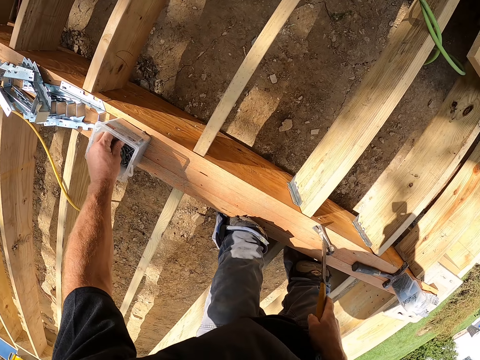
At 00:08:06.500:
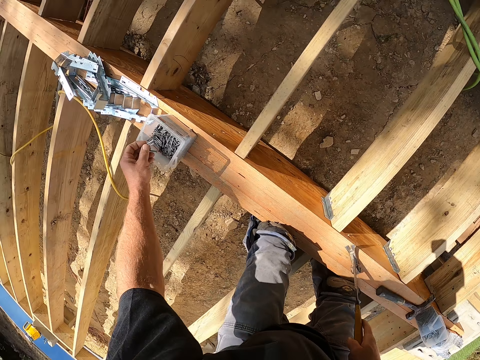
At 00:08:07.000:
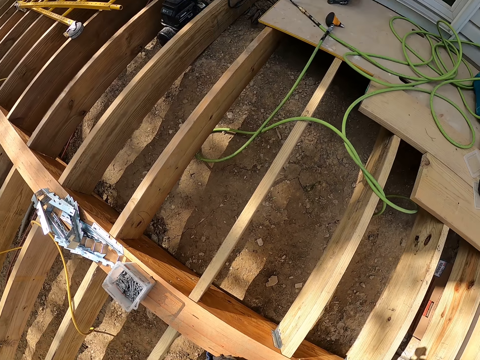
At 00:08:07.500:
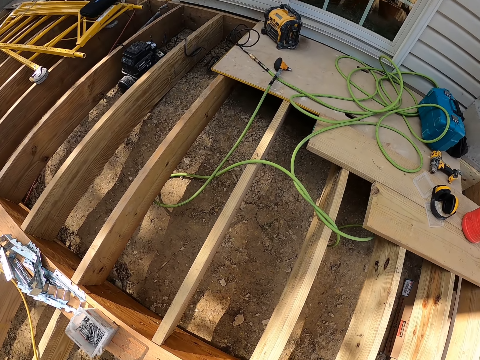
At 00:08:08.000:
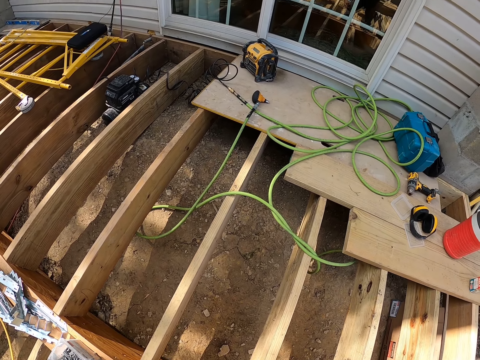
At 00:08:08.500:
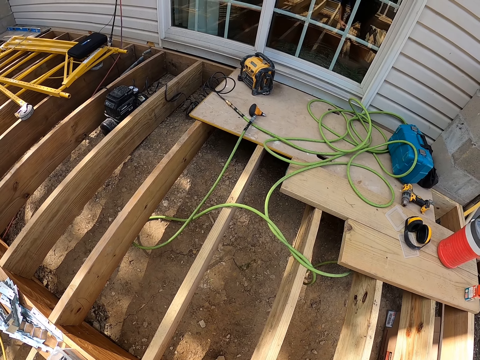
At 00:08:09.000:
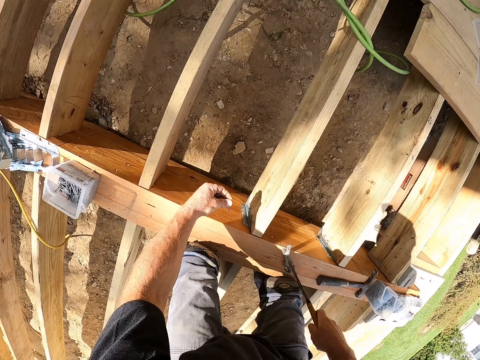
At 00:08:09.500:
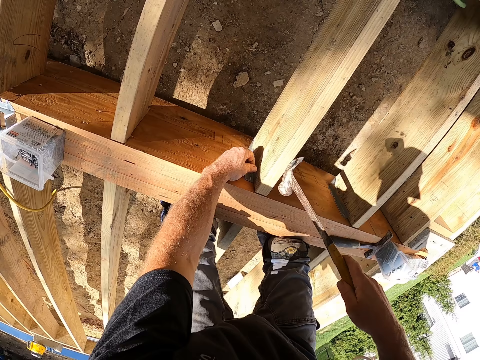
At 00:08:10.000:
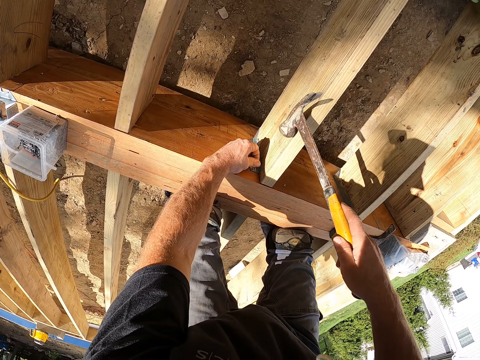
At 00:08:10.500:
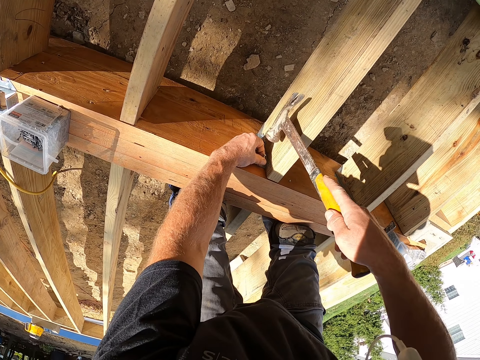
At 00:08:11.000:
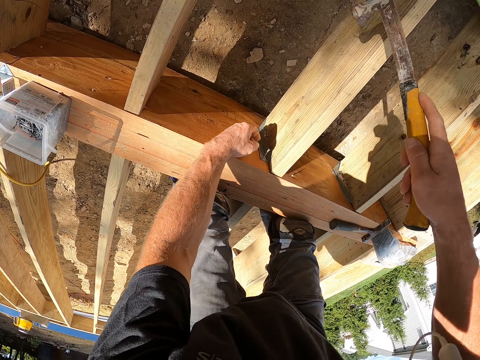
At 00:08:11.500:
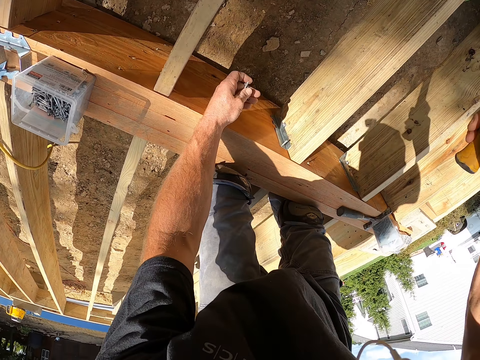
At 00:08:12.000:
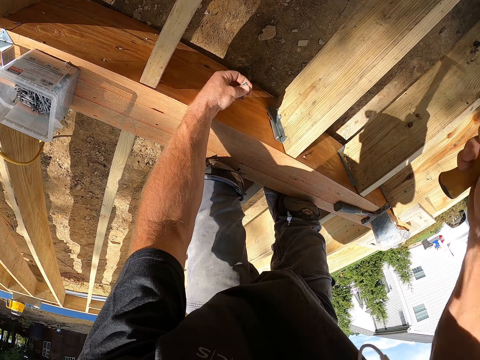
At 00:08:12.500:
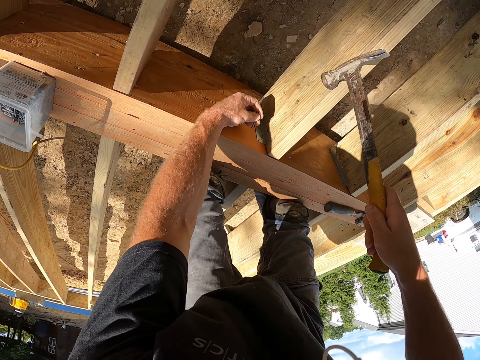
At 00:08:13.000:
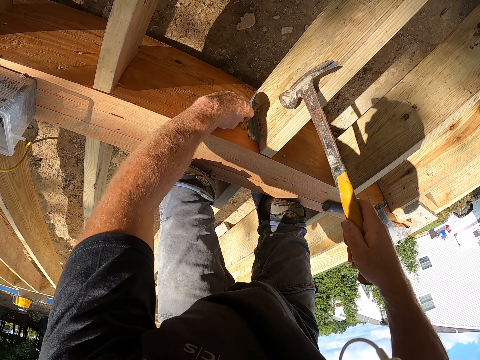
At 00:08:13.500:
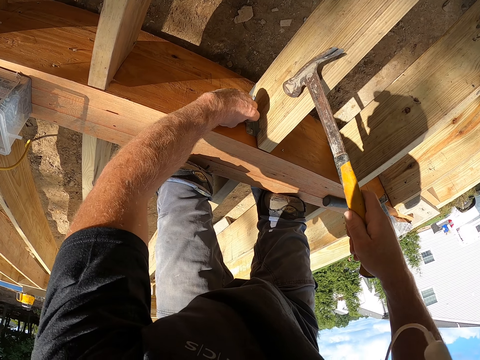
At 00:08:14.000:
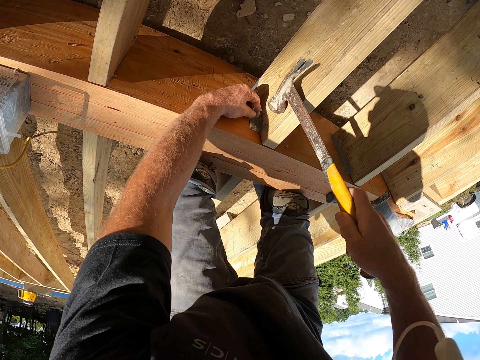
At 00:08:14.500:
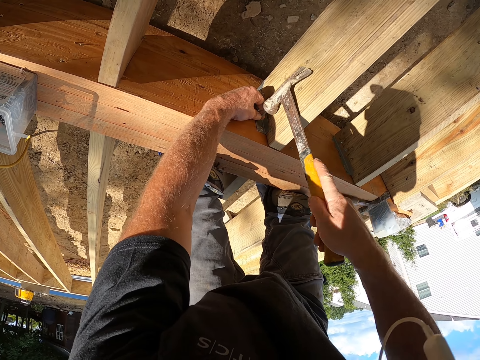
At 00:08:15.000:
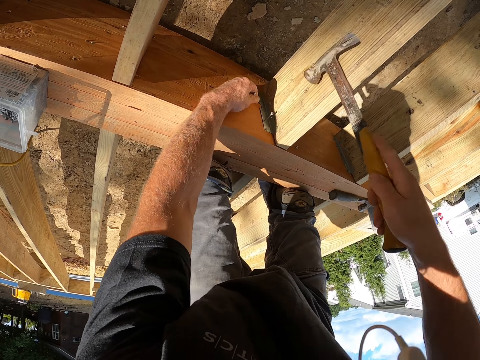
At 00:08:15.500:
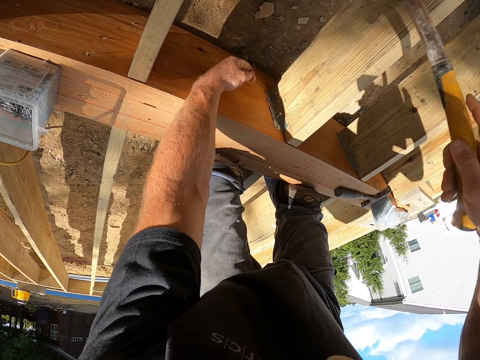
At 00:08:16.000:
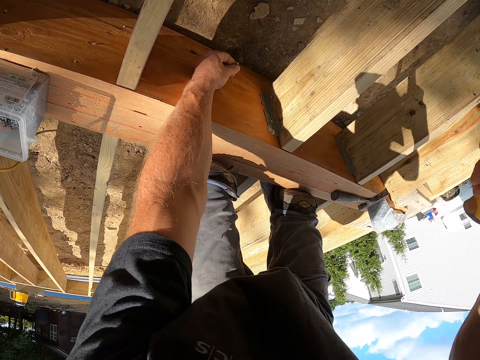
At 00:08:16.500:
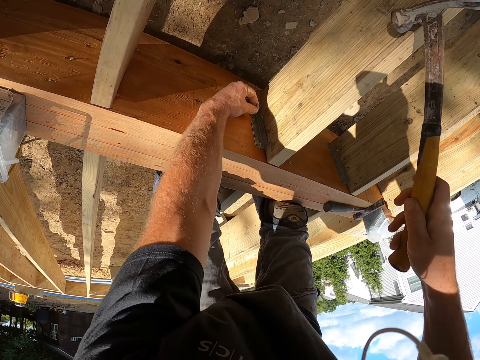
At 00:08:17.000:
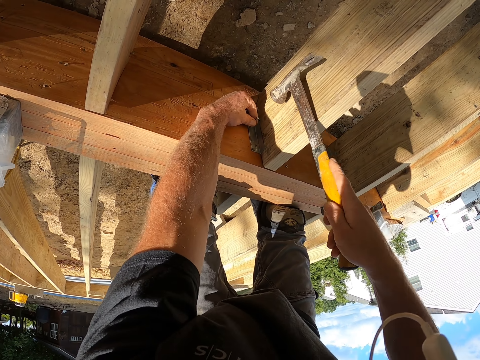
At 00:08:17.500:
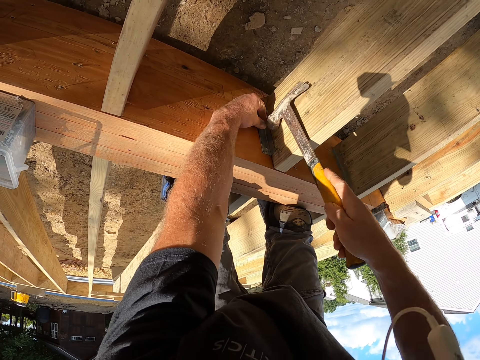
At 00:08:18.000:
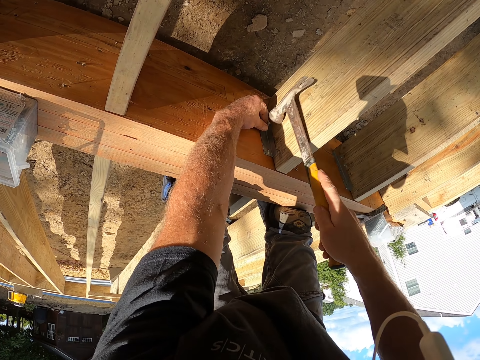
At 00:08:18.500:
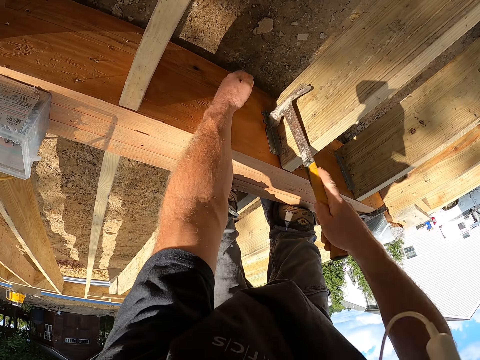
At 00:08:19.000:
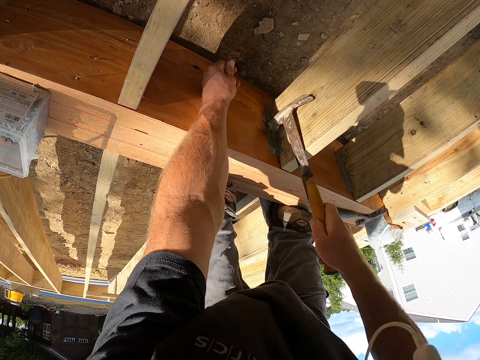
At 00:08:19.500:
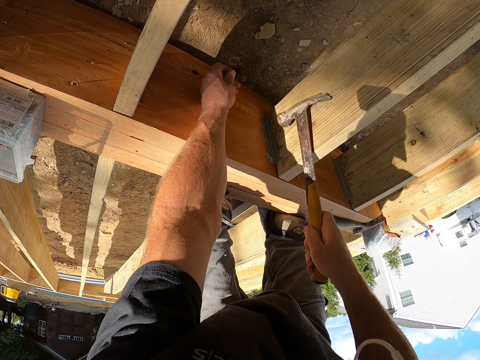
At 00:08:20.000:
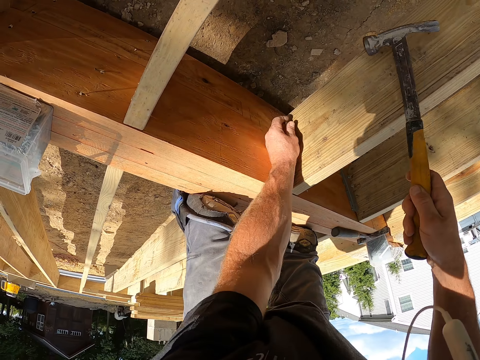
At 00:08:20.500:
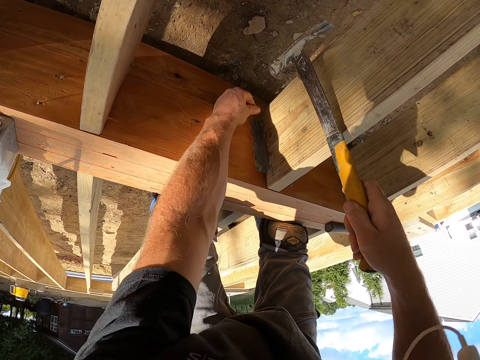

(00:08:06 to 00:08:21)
The camera wearer picks a nail from a tin. They look around the work area. They strike the nail with a hammer on the timber. They put a nail against the wood. They strike the nail with the hammer.

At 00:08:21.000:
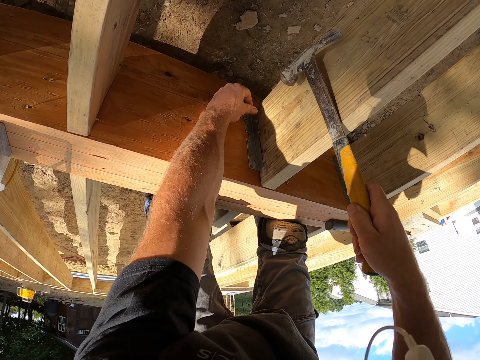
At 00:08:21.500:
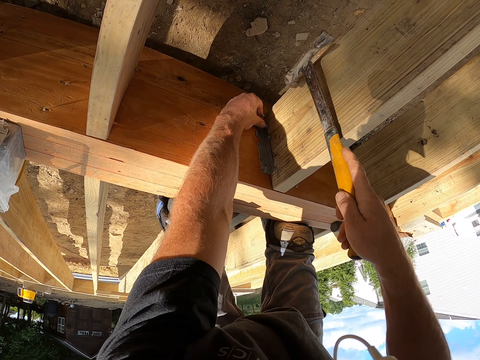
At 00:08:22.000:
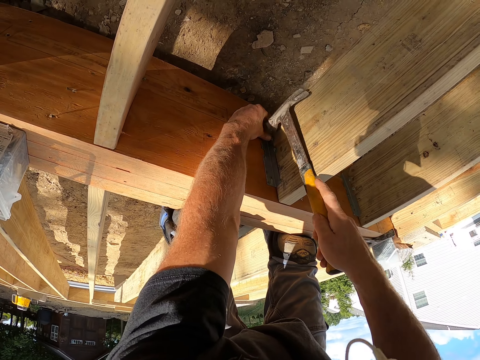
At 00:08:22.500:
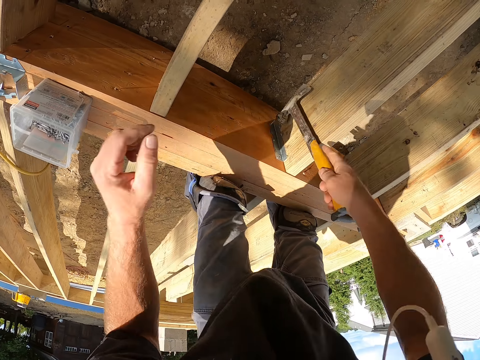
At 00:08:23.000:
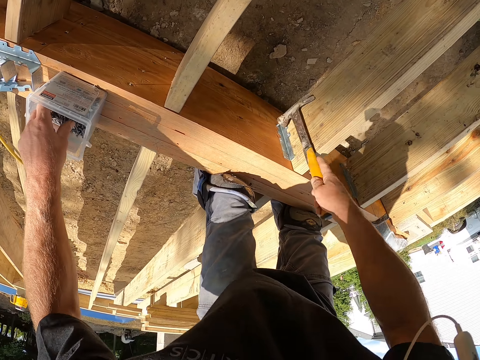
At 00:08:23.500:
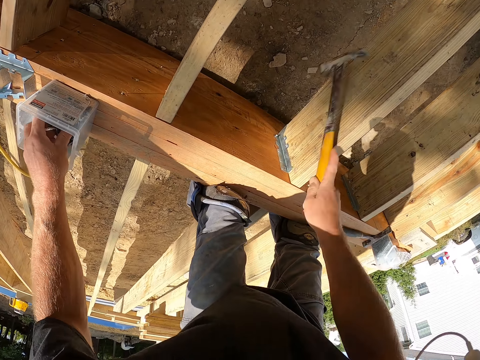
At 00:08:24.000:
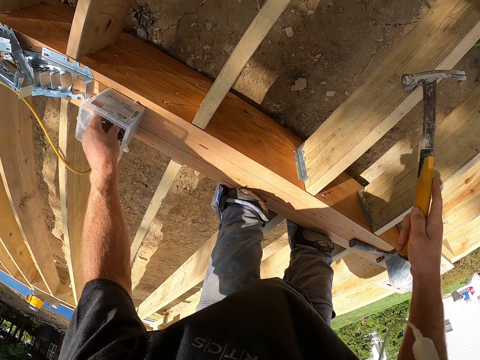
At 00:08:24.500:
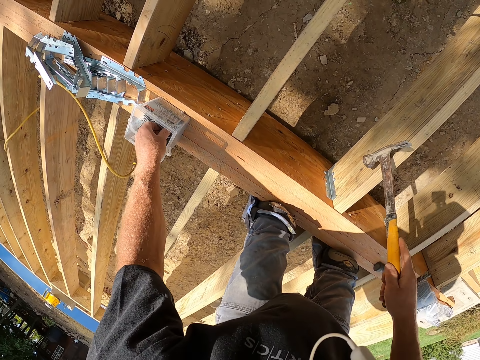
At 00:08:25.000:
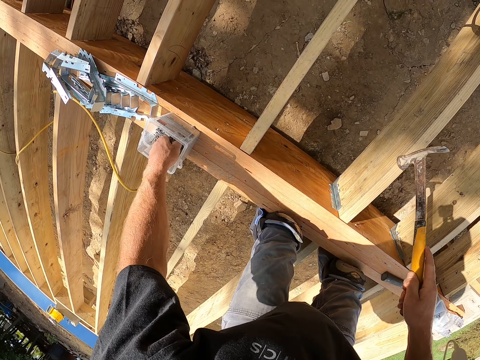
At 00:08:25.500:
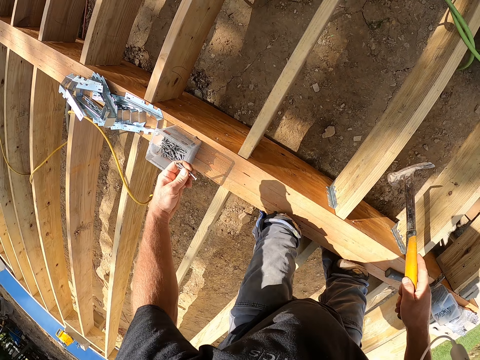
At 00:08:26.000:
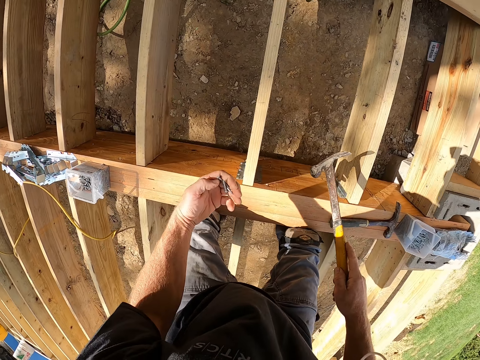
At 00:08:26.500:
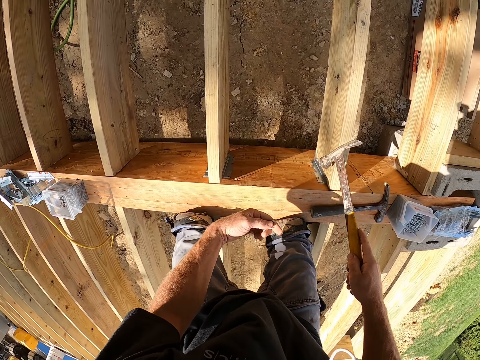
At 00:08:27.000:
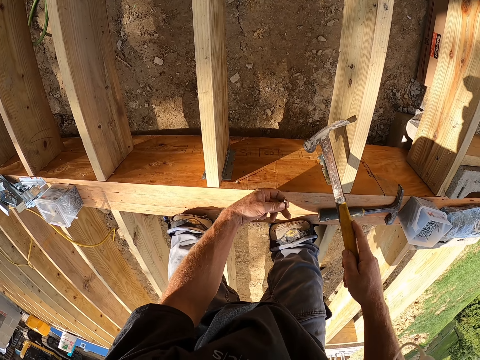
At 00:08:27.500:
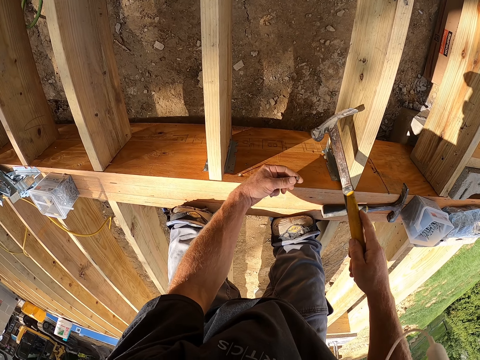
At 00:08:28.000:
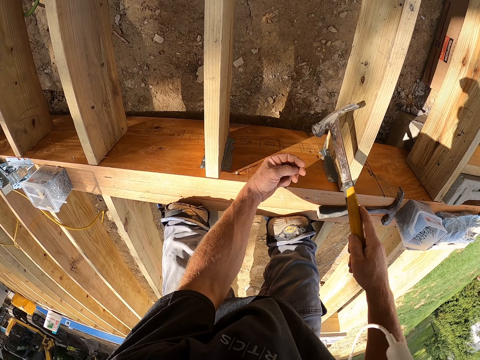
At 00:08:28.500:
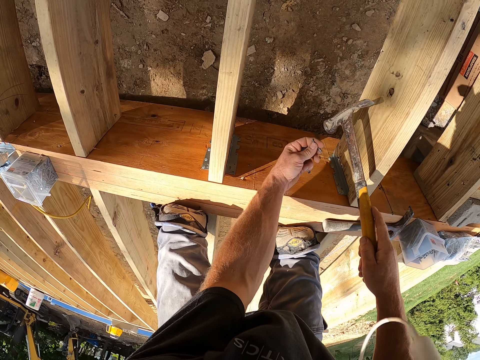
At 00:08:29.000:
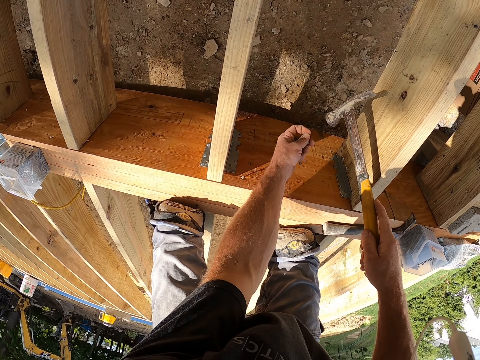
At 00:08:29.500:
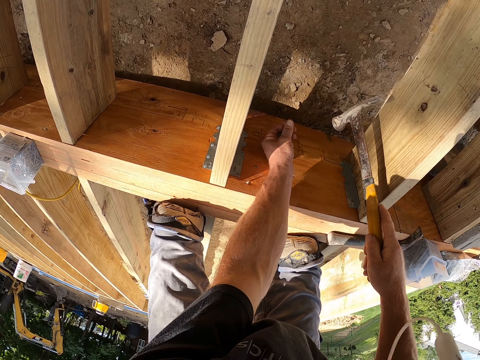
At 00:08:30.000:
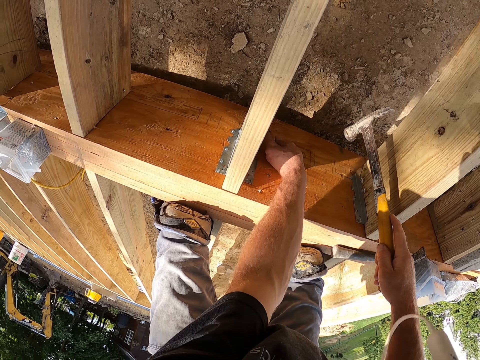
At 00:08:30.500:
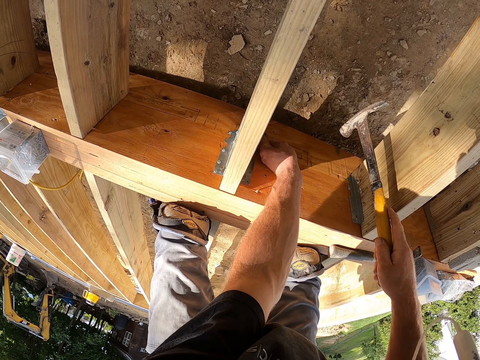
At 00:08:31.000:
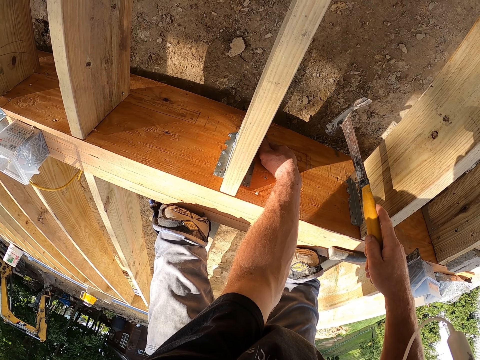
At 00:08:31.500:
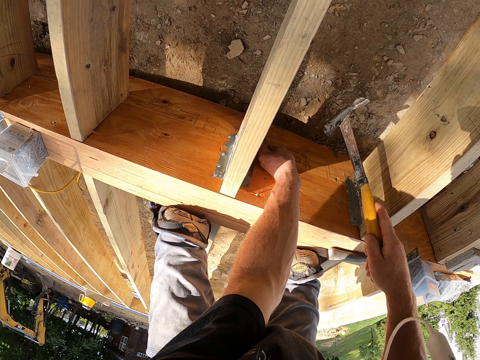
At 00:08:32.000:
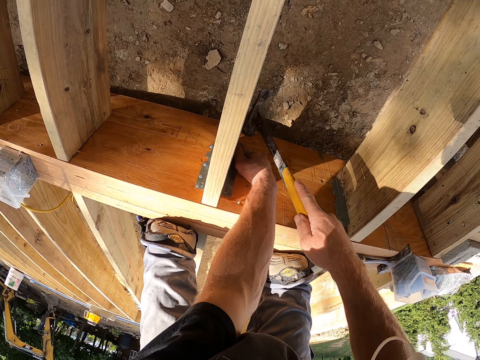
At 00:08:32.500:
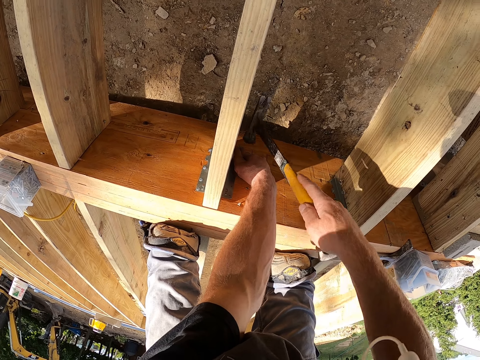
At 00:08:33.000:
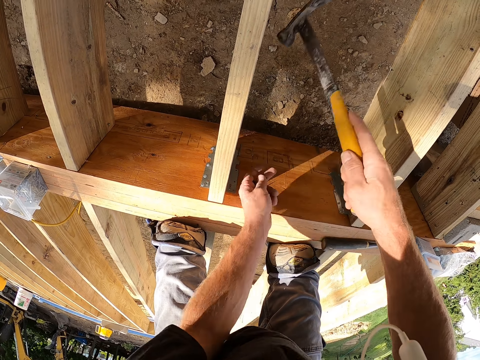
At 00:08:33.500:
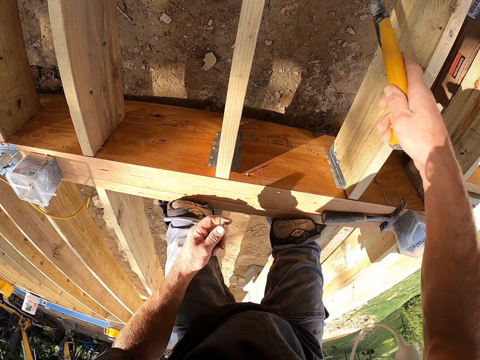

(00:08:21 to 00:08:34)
The camera wearer picks a nail from a tin. They strike the nail with a hammer.
